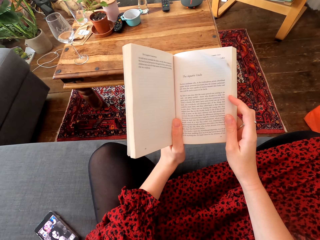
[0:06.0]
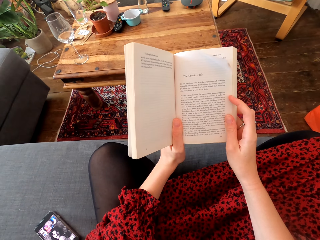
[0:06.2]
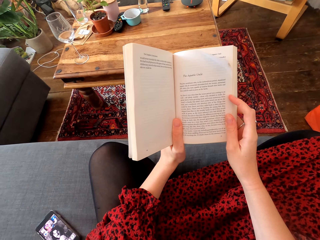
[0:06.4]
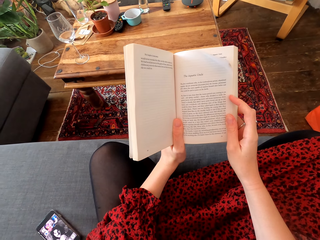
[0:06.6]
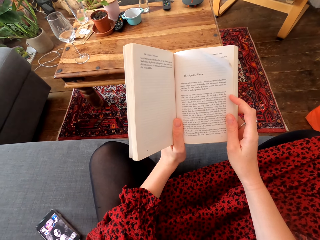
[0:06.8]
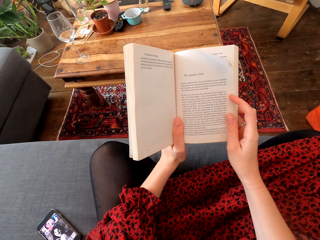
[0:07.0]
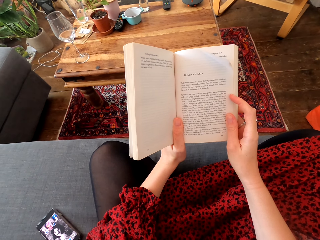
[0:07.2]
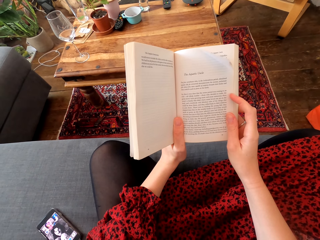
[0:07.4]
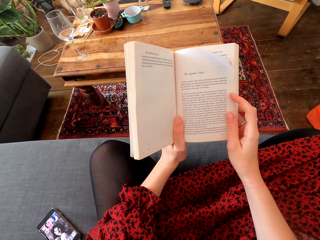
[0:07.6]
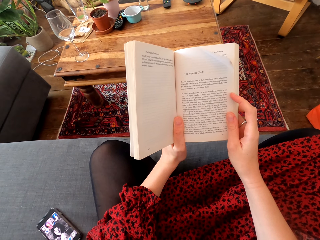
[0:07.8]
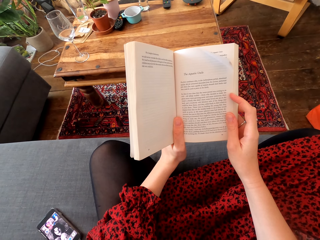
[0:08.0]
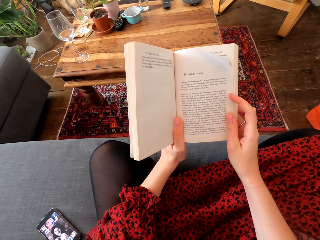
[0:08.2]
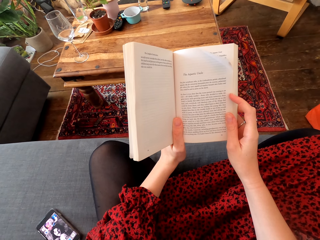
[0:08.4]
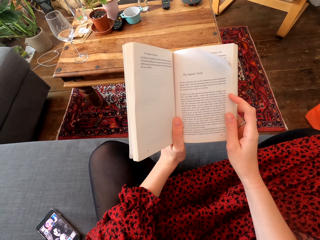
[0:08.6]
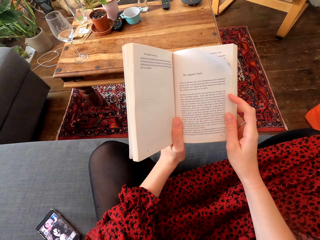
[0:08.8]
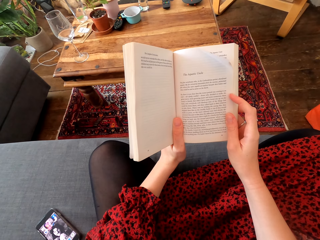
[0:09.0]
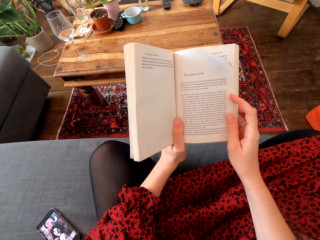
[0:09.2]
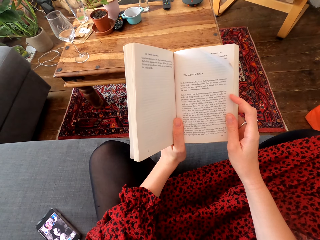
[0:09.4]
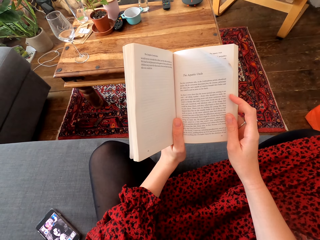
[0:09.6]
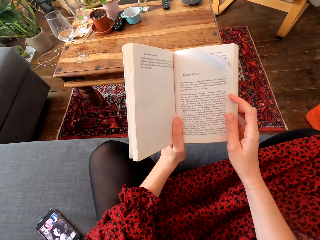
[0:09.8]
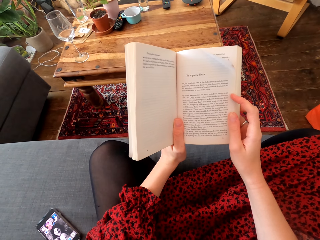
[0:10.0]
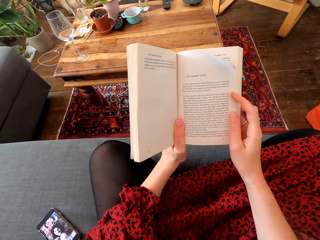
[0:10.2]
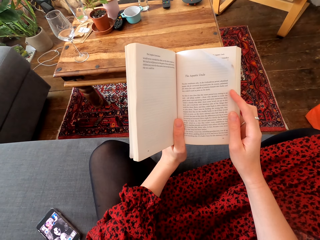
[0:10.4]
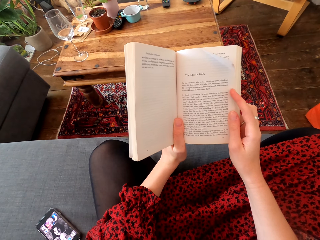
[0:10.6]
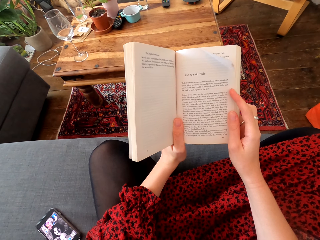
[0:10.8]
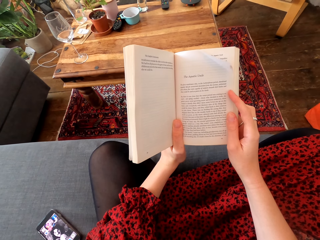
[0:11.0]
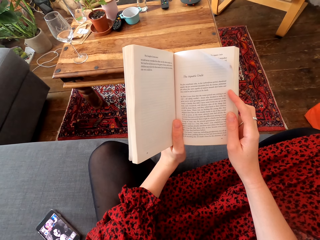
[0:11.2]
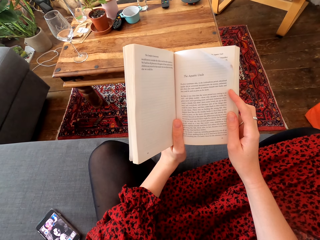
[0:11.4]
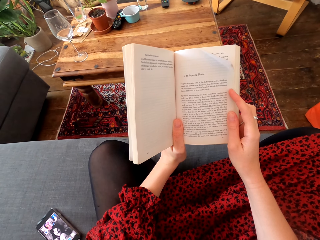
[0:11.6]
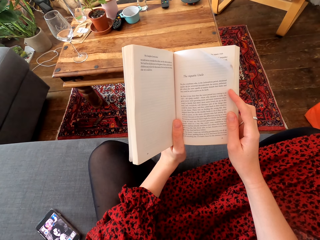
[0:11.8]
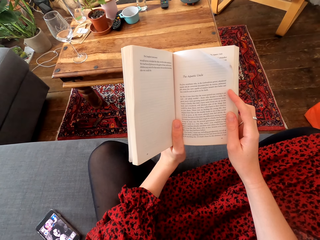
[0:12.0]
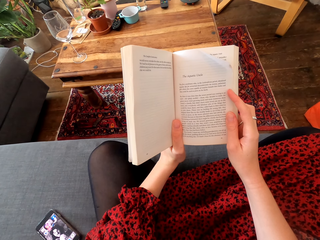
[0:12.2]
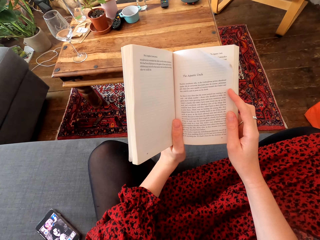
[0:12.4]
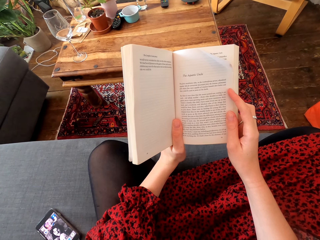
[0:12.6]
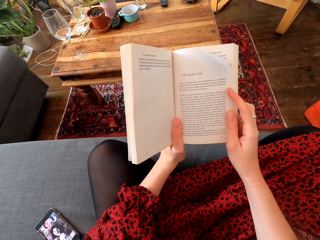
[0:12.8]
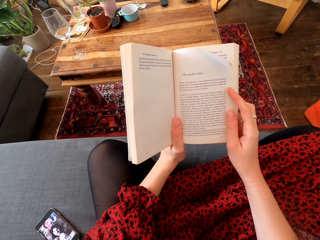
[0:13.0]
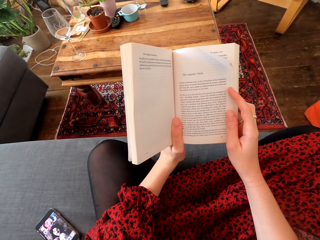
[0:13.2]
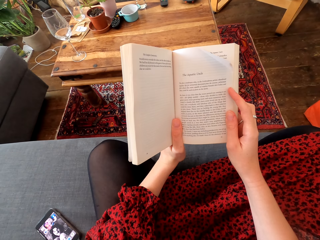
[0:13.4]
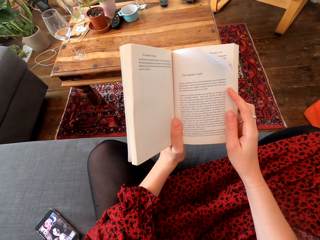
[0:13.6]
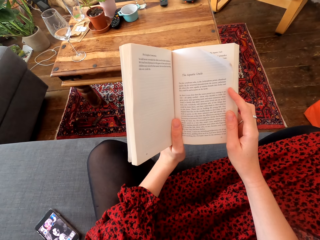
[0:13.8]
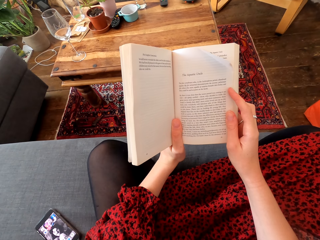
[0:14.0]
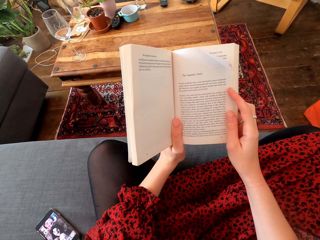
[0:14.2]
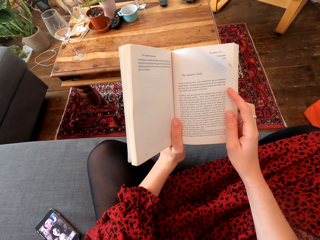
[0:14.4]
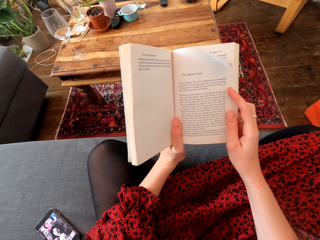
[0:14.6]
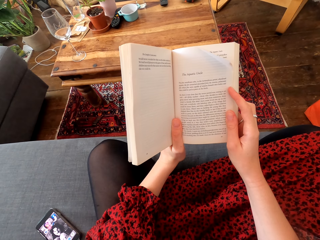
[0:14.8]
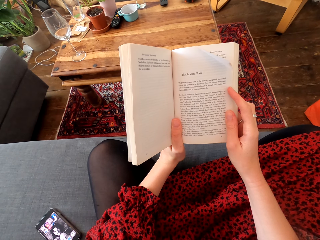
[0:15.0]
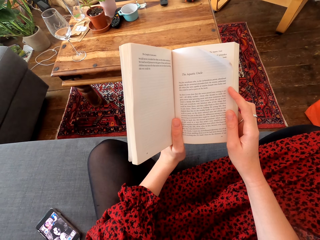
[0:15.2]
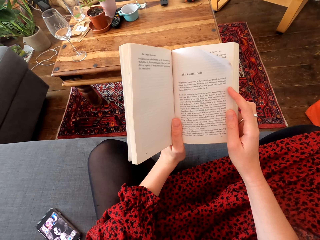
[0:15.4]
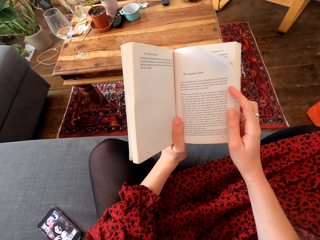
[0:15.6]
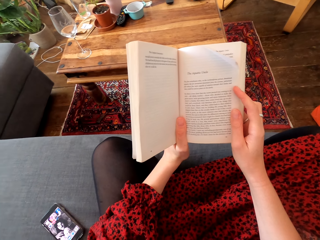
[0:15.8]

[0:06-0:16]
The camera wearer reads a book.

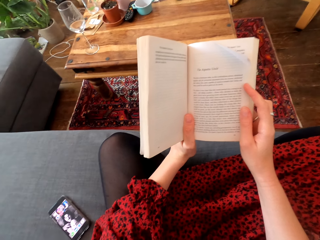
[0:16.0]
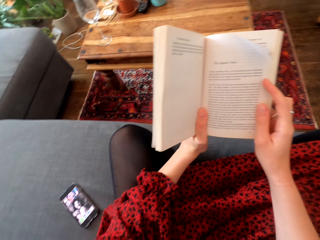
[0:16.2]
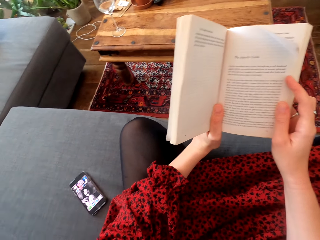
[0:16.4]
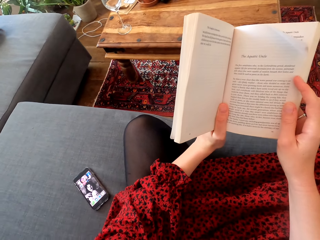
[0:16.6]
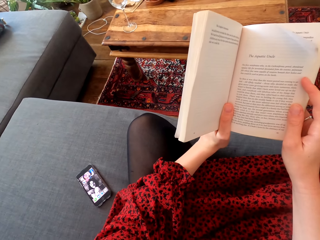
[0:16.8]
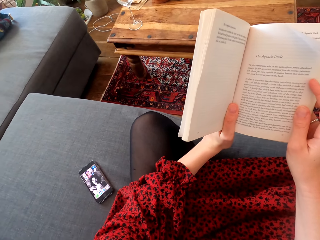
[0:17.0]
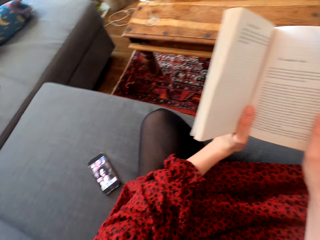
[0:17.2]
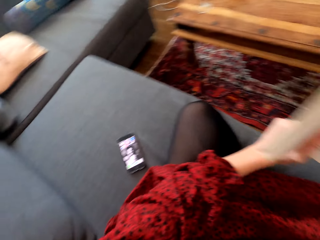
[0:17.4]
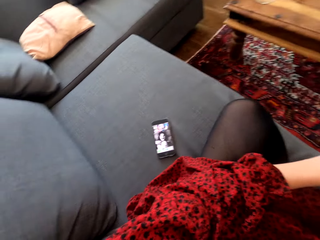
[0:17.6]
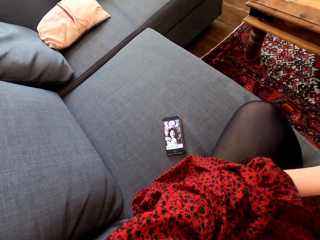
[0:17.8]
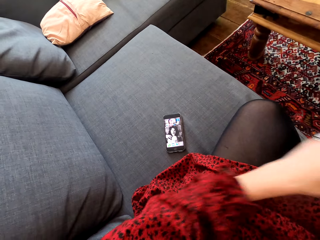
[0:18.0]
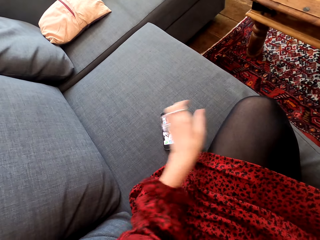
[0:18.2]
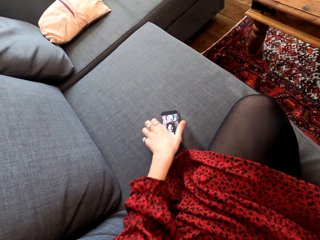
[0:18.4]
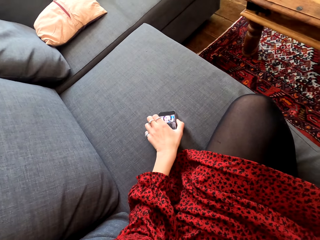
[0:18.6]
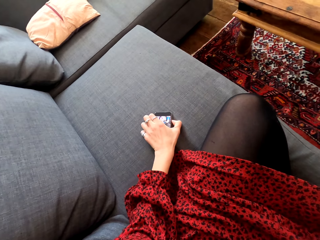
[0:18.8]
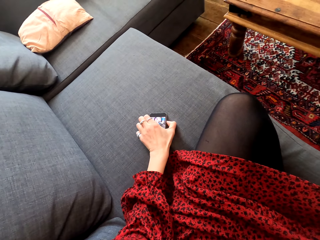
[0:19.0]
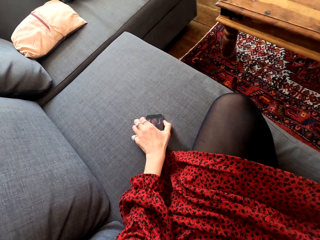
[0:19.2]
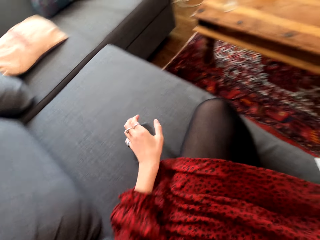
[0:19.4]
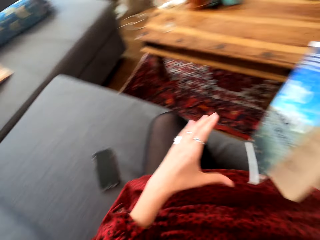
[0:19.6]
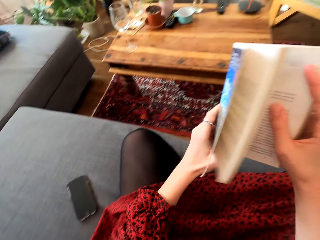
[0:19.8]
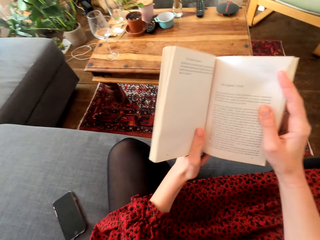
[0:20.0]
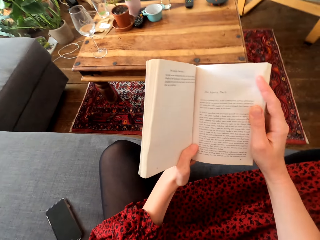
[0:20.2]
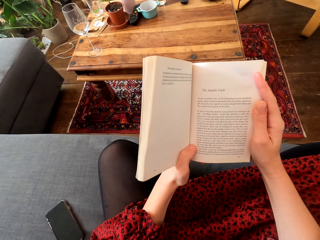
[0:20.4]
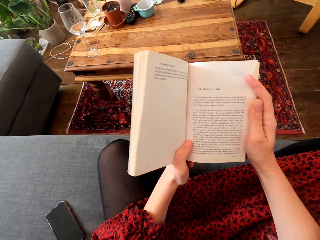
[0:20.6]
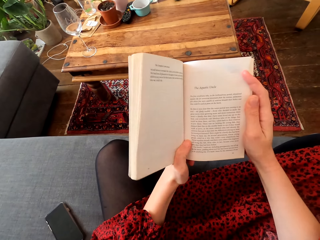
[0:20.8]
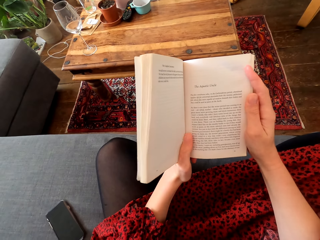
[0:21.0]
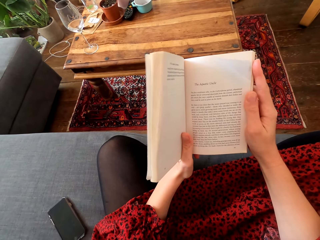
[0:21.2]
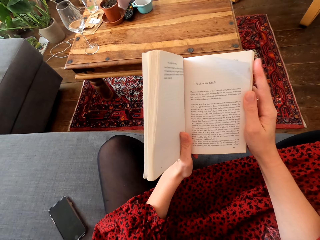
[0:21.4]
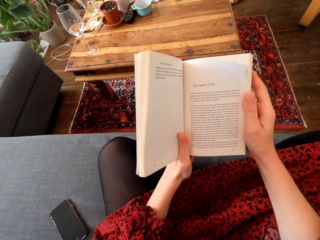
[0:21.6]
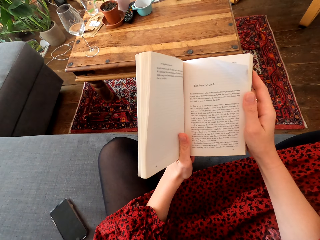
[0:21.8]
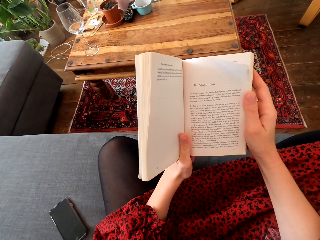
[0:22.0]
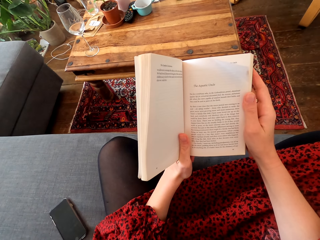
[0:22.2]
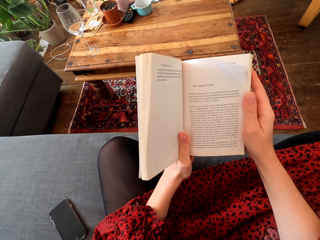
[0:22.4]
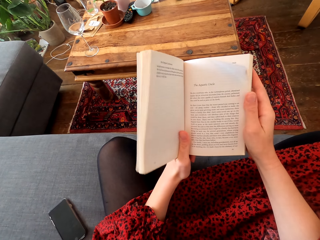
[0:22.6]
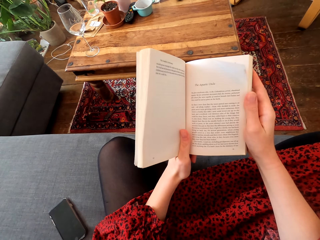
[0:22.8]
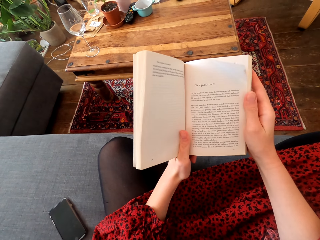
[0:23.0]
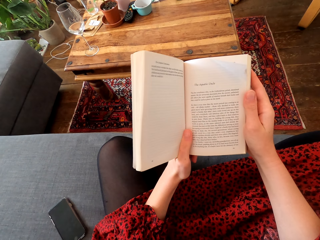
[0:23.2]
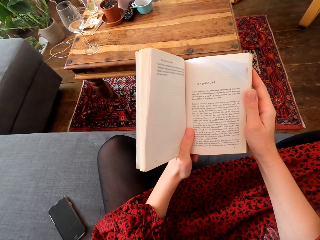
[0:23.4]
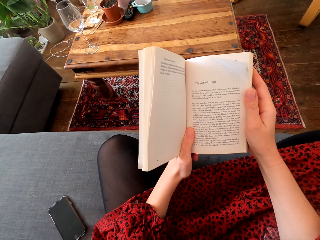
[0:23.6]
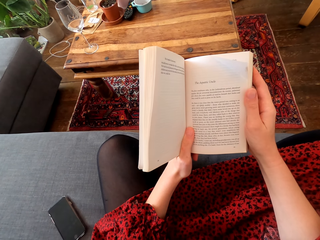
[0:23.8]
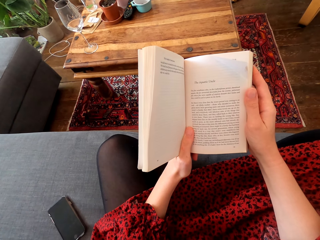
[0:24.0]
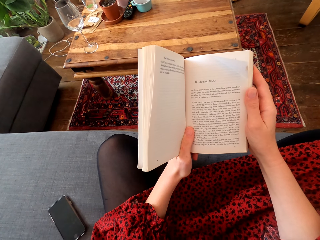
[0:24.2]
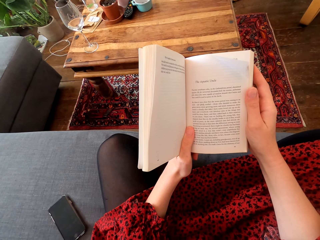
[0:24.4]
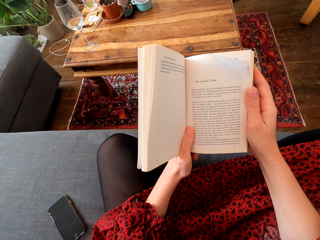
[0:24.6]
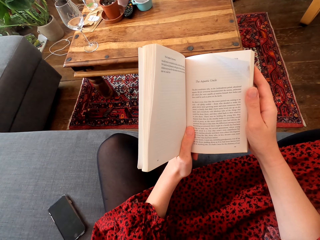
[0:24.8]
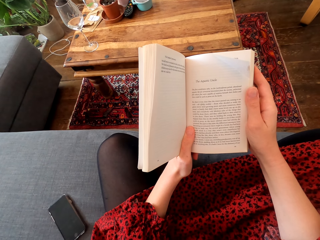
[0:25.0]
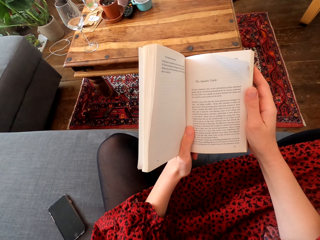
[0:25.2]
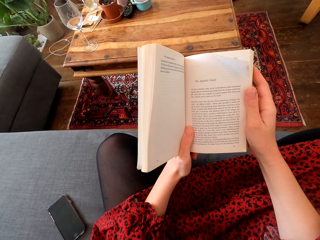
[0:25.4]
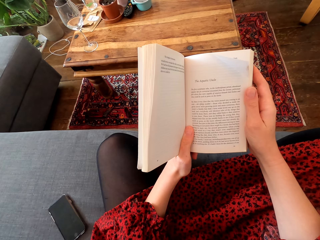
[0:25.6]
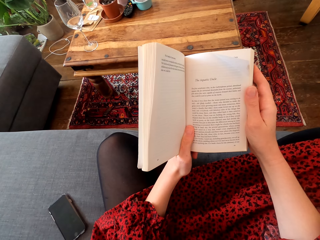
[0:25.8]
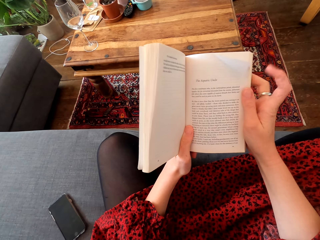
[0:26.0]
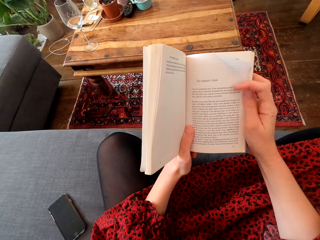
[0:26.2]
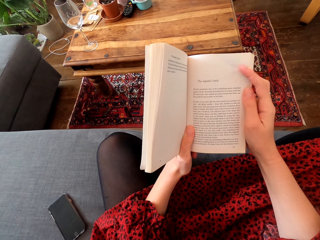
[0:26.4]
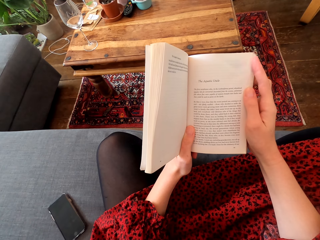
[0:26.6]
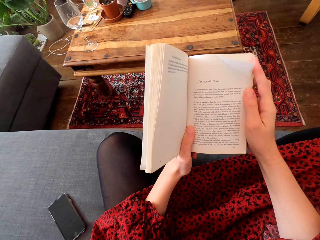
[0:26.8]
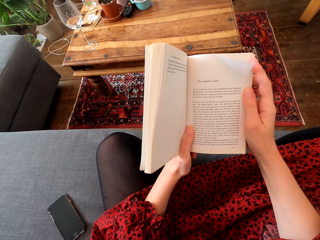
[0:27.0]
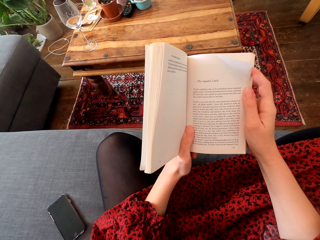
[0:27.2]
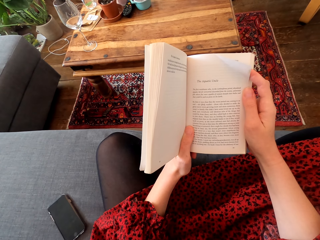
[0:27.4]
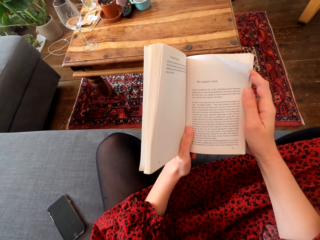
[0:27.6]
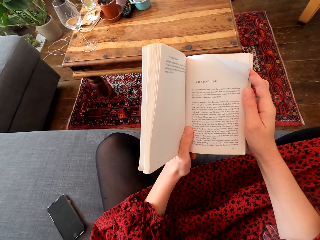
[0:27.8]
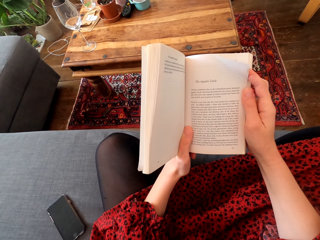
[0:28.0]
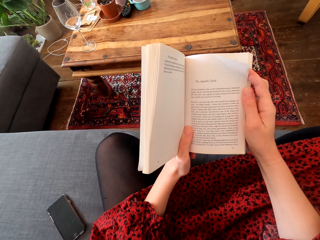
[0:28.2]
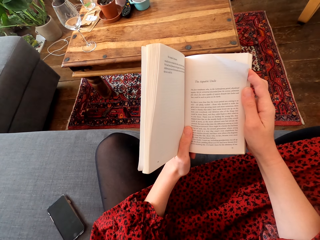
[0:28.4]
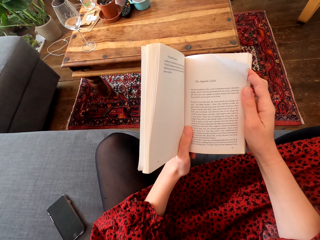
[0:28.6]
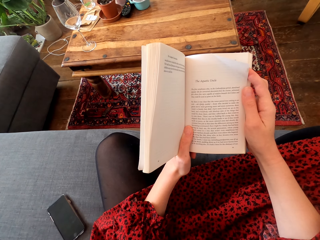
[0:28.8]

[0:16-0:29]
The camera wearer looks at the phone. They look around. They dial the phone on the couch. They hold a novel or book and read the novel. They straighten a page of the book.
